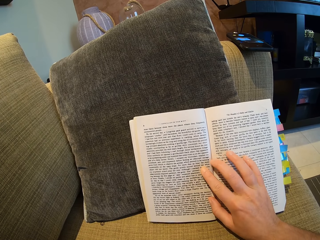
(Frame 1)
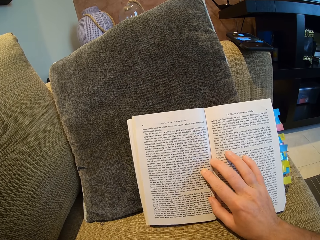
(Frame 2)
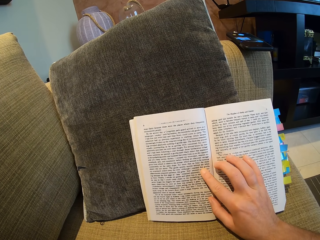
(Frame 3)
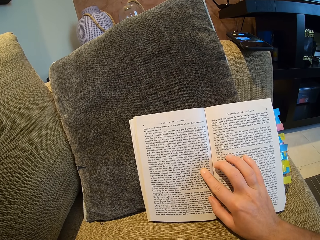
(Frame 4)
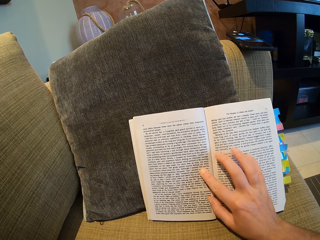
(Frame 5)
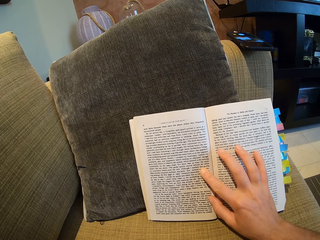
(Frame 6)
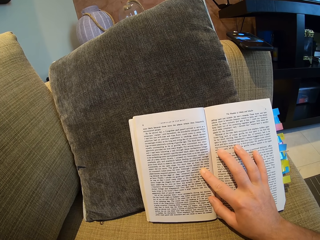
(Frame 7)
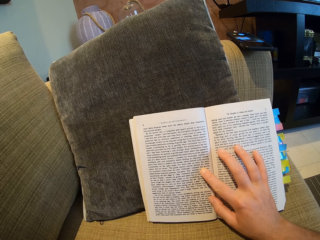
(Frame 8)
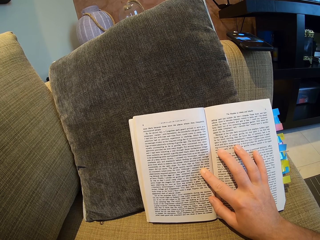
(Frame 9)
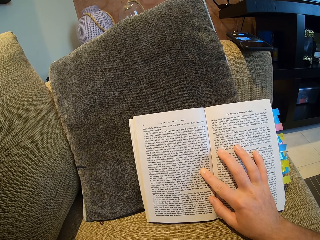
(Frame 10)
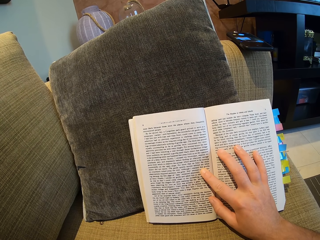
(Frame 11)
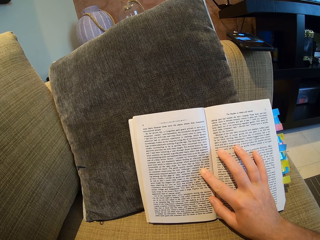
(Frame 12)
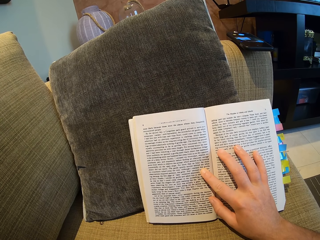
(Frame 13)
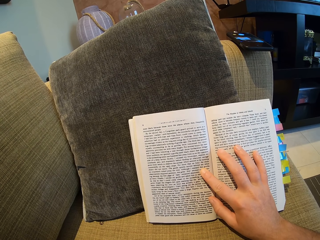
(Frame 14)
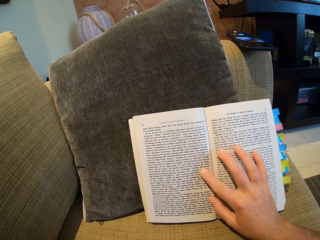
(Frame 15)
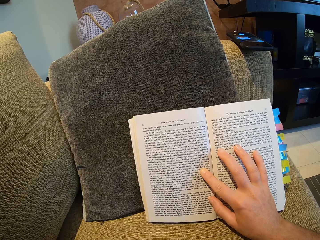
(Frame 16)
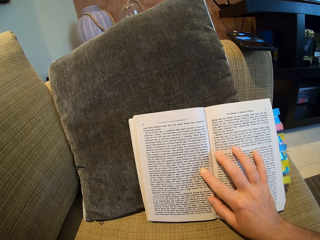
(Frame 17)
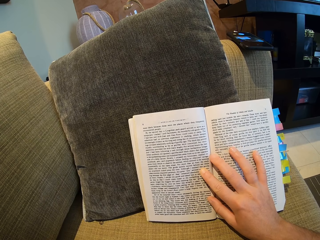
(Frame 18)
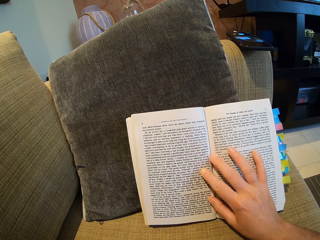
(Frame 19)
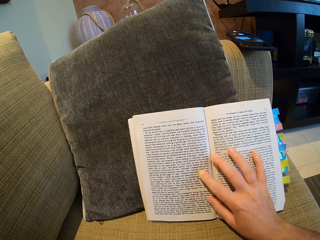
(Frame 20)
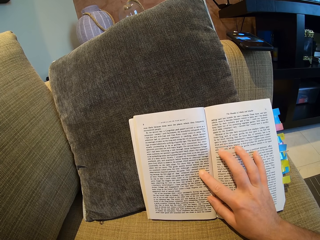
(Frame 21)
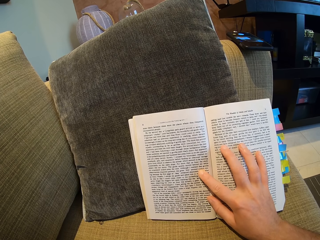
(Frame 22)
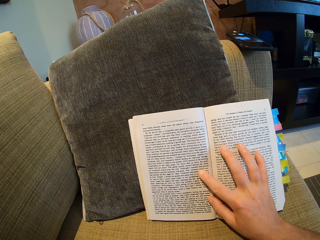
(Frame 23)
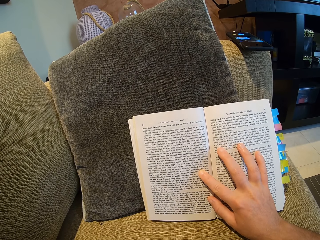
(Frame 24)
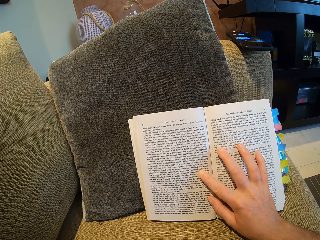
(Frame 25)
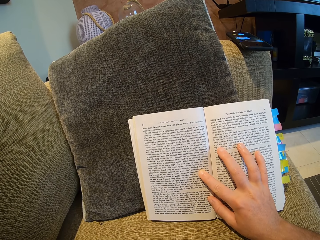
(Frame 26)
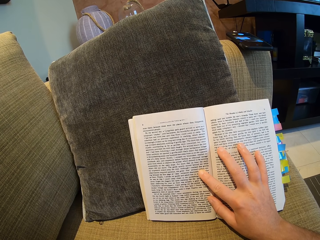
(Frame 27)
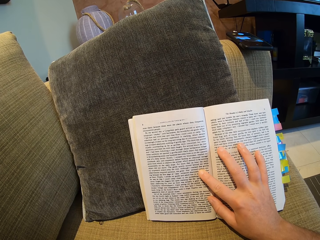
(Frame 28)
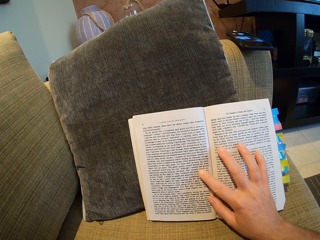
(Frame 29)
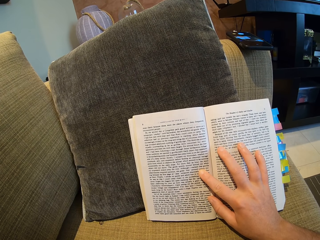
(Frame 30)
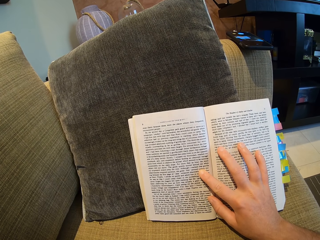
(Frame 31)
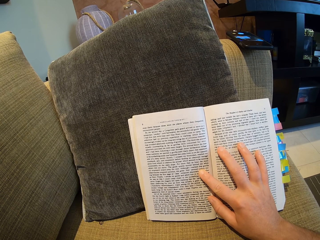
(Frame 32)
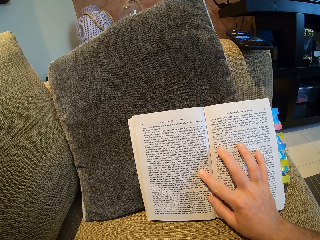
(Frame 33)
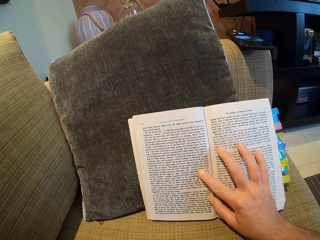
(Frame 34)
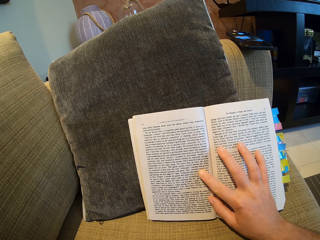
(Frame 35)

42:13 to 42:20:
The camera wearer moves his fingers on the book.

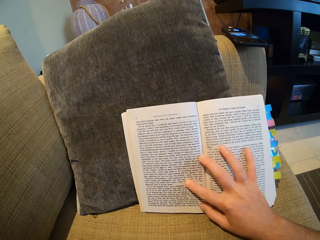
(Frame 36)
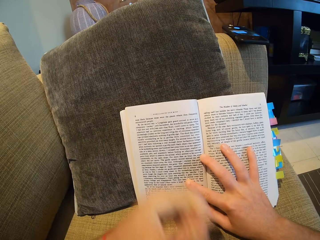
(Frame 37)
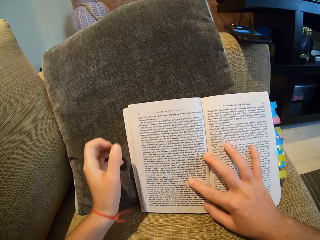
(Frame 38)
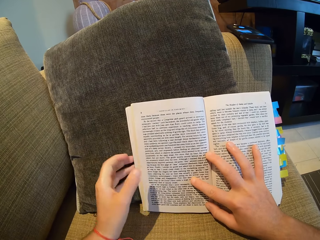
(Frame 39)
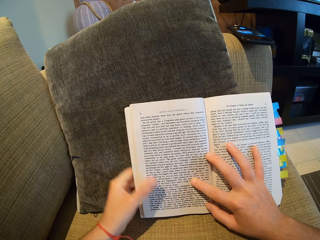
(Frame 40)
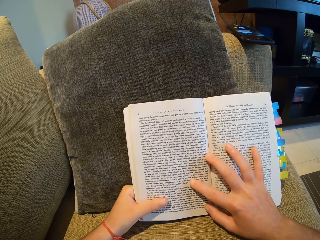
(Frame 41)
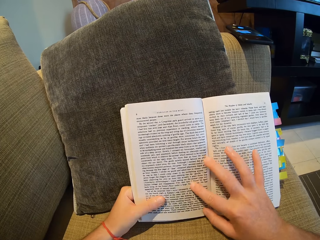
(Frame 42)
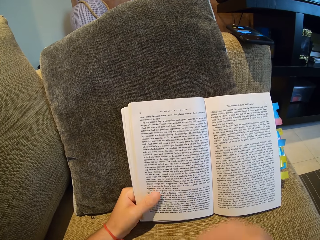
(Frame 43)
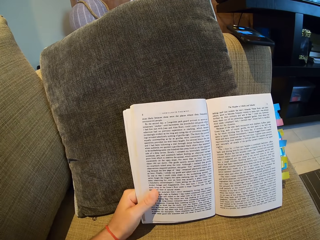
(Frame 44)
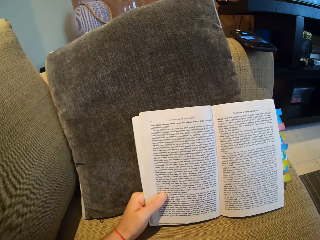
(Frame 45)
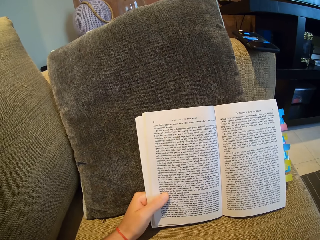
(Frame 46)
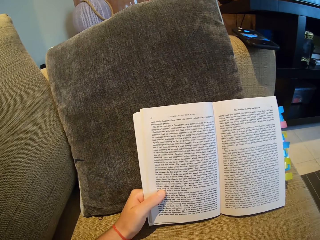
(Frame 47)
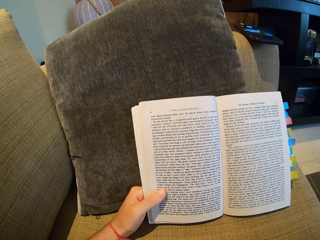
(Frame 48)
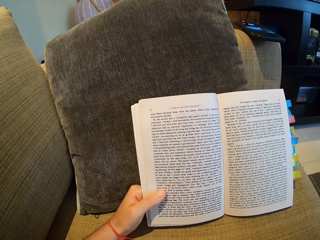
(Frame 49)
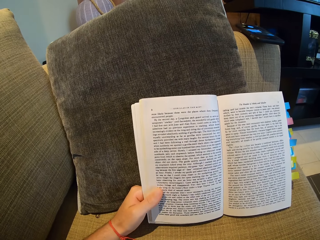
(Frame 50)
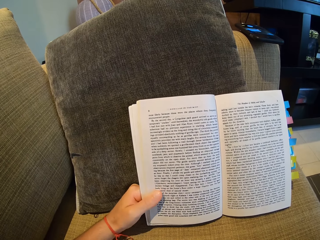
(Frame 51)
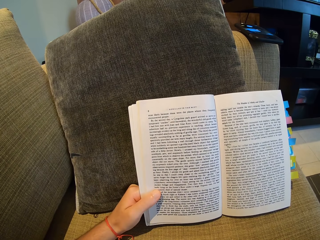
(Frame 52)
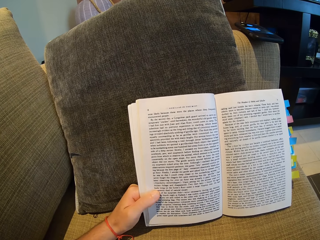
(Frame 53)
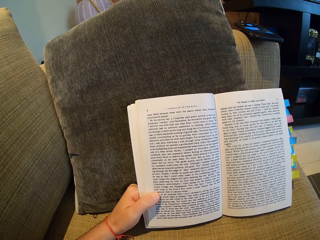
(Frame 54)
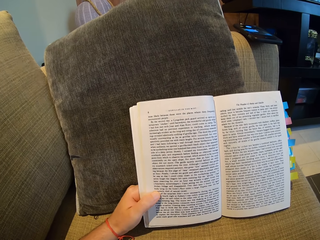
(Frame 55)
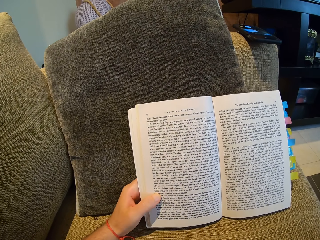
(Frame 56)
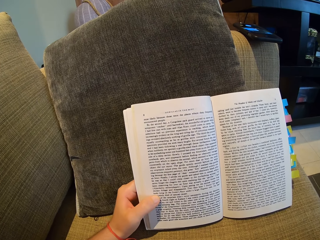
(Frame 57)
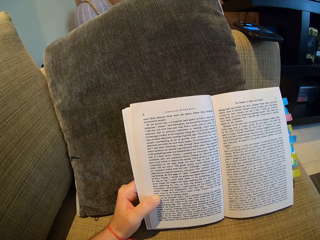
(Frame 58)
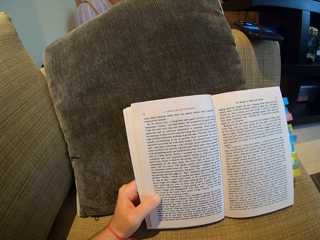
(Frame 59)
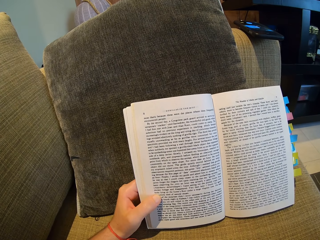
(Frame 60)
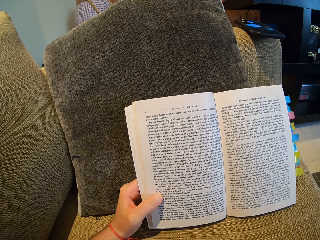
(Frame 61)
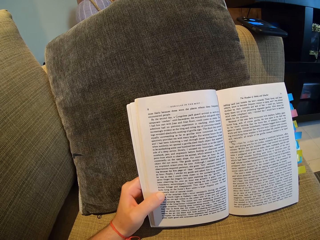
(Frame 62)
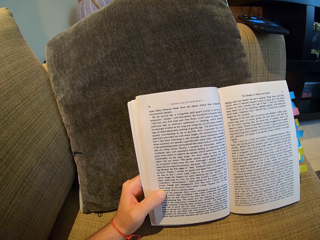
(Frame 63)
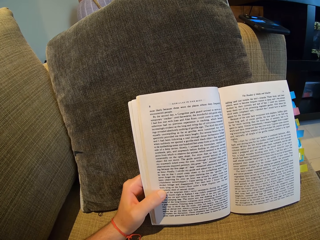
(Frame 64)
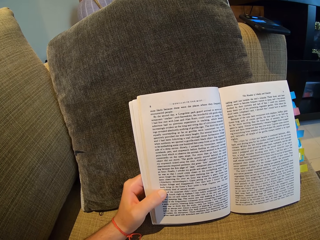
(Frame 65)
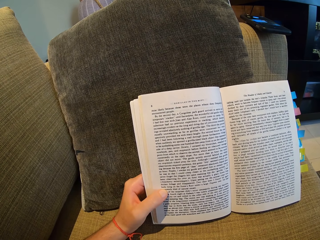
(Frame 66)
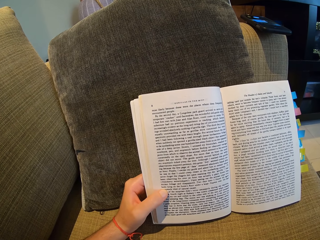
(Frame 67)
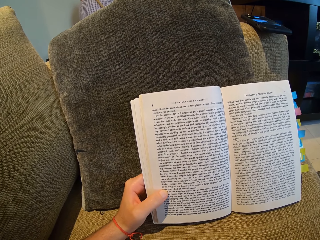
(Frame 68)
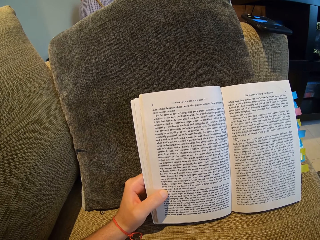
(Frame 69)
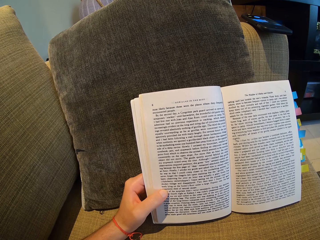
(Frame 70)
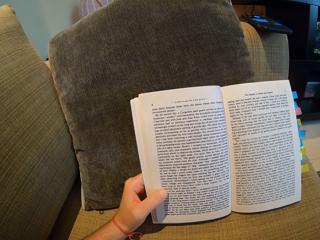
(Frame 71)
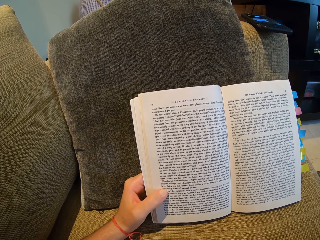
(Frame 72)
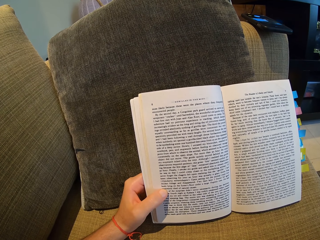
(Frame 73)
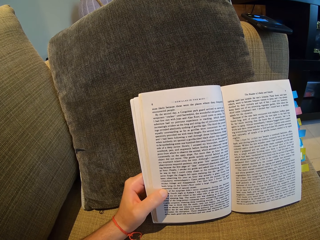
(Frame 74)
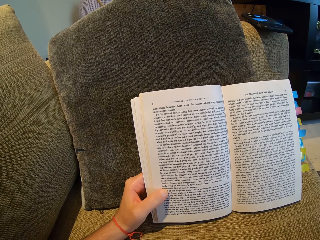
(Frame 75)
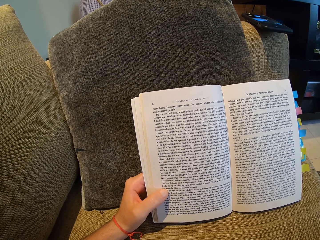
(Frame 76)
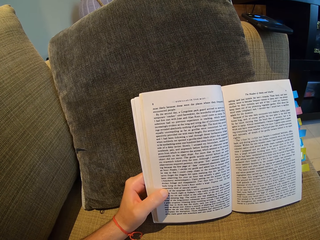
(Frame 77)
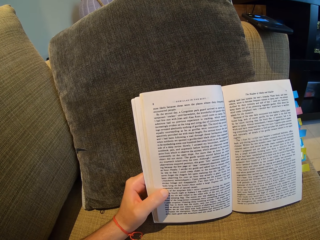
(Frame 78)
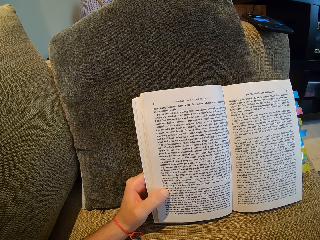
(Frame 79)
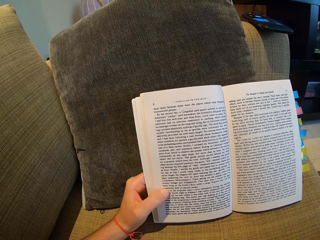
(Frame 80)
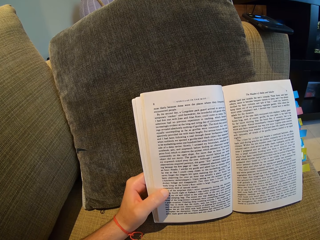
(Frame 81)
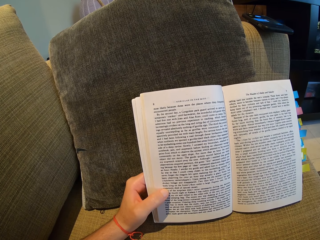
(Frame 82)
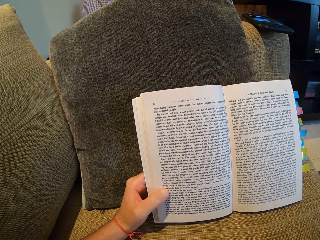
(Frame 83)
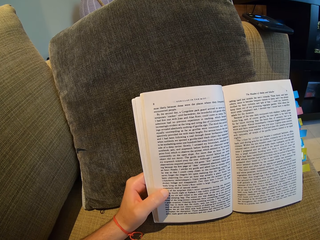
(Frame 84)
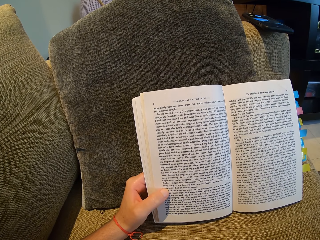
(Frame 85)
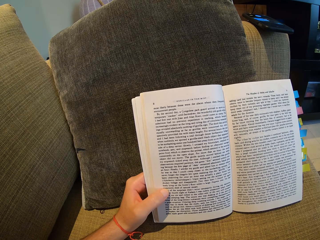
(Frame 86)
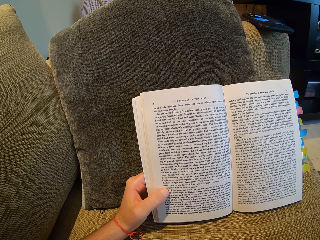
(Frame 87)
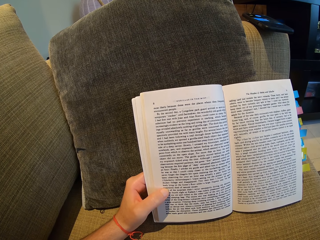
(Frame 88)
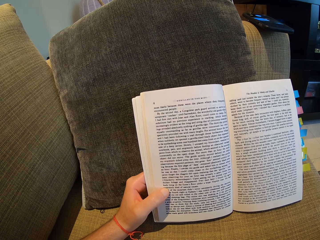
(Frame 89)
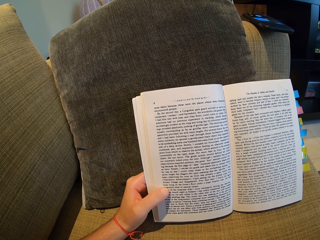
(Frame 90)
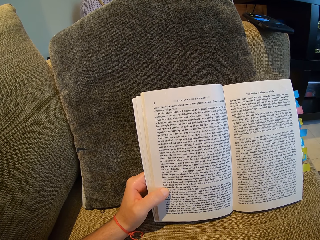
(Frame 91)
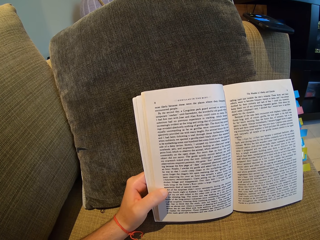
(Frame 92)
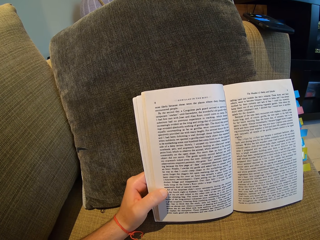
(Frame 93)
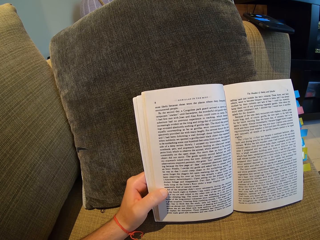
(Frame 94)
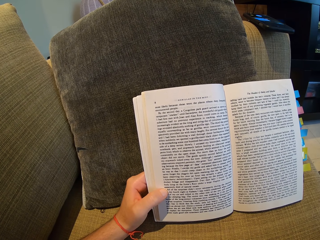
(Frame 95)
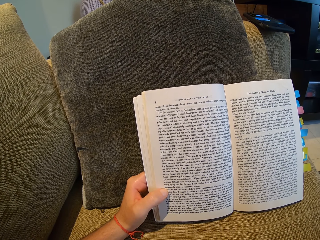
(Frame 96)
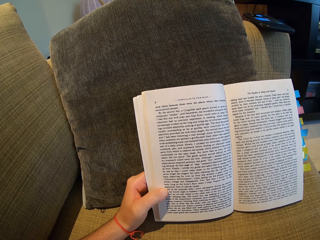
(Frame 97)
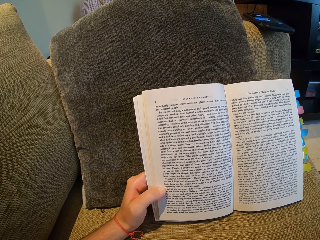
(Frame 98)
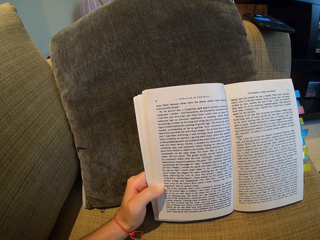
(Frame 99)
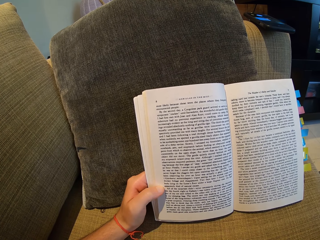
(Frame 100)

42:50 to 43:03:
The camera wearer removes their right hand from the book. They hold the book with their left hand. They read the book.

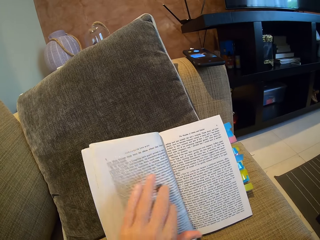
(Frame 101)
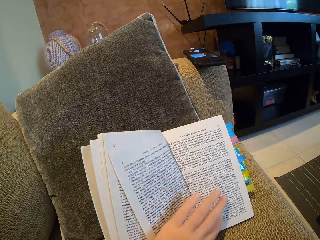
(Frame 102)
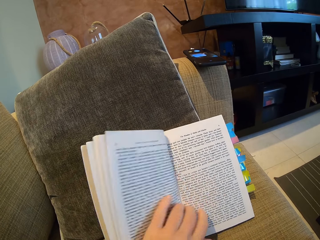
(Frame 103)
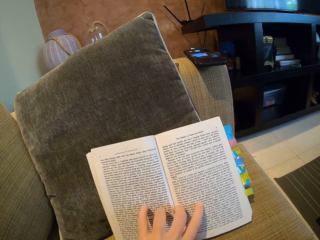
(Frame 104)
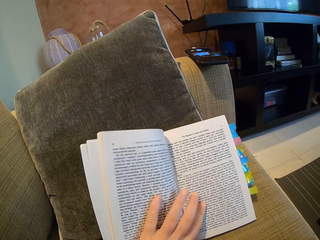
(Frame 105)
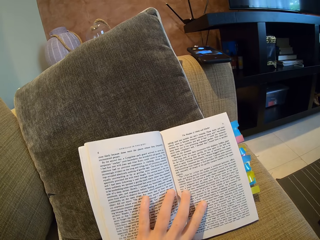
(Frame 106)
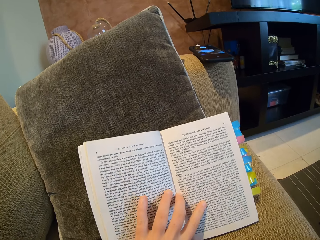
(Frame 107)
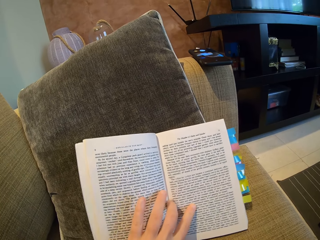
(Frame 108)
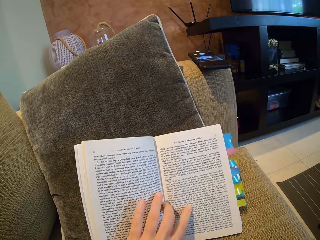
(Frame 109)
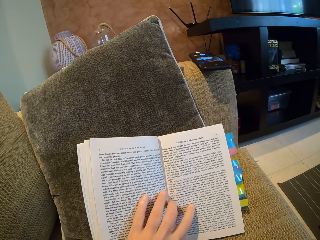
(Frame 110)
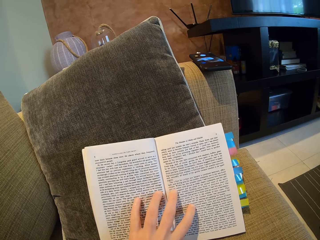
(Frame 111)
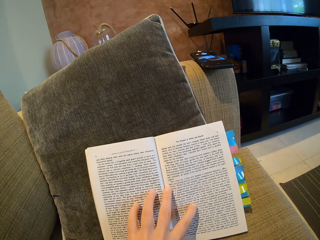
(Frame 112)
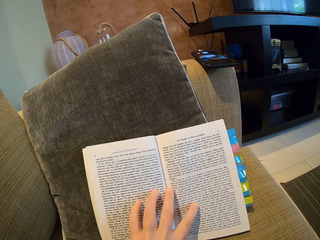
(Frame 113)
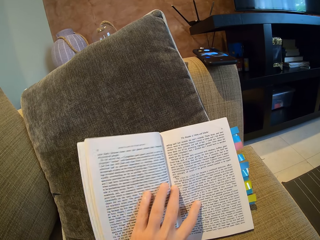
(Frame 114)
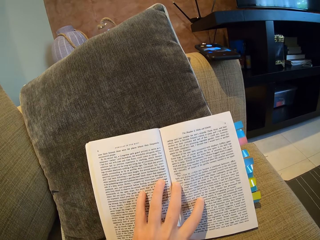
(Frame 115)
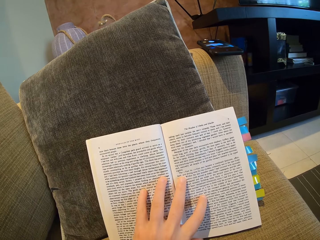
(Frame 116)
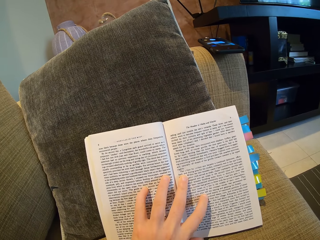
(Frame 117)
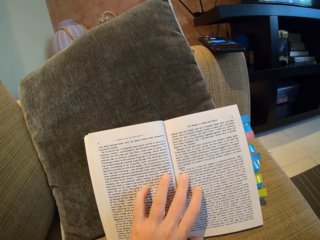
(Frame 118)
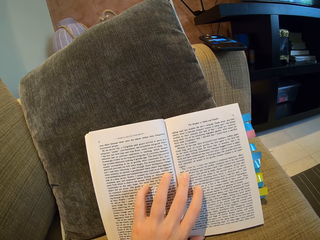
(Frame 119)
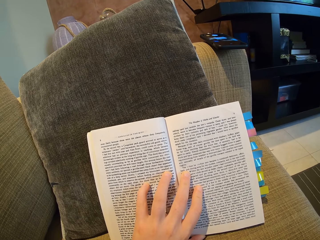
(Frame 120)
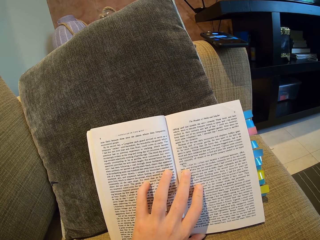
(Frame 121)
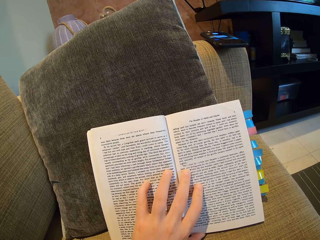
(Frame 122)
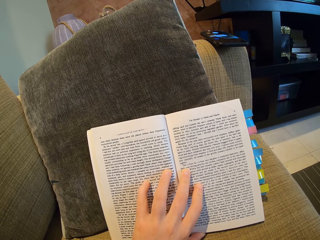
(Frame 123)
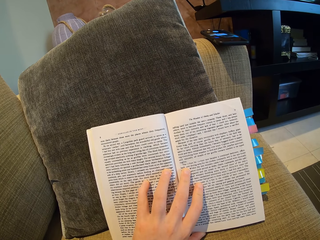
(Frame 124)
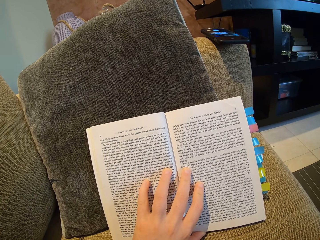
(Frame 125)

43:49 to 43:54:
The camera wearer puts his left hand on the book.
